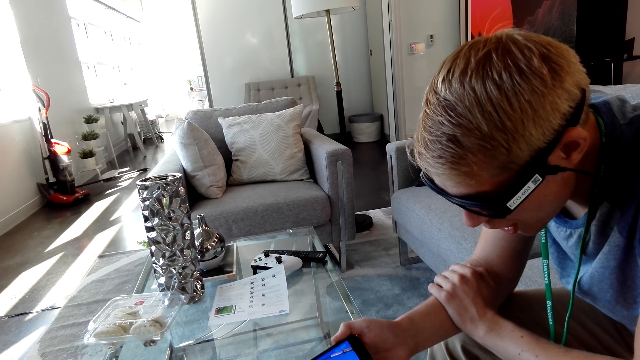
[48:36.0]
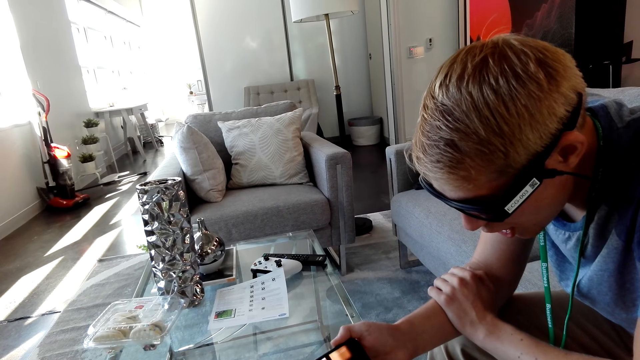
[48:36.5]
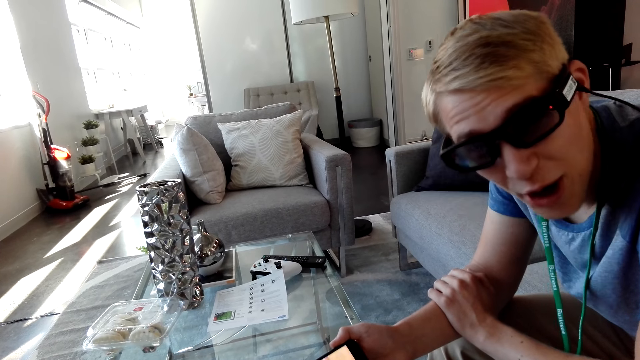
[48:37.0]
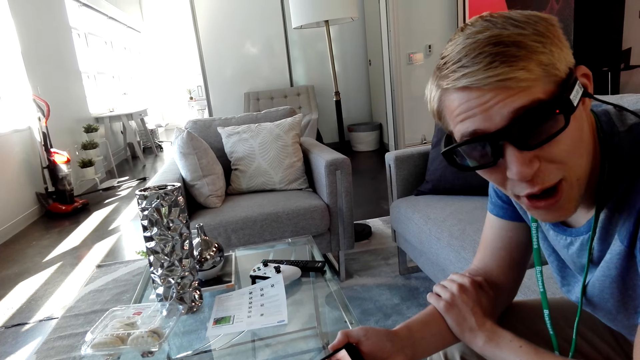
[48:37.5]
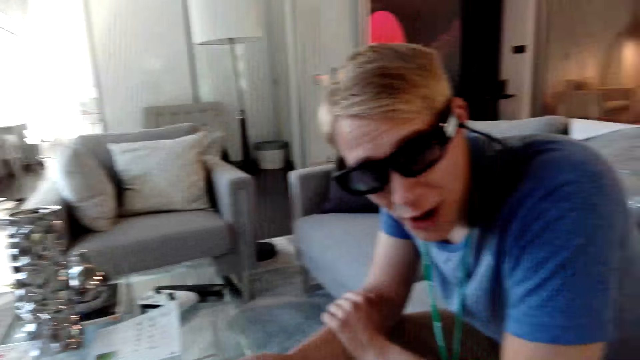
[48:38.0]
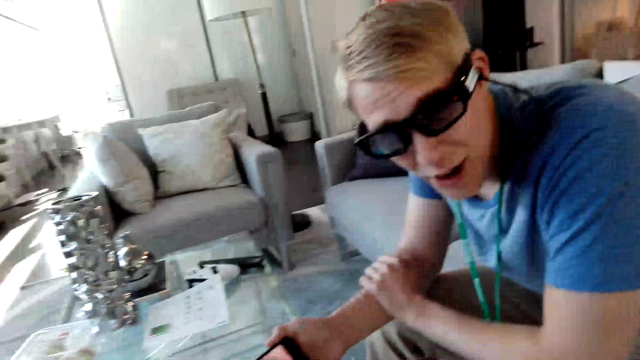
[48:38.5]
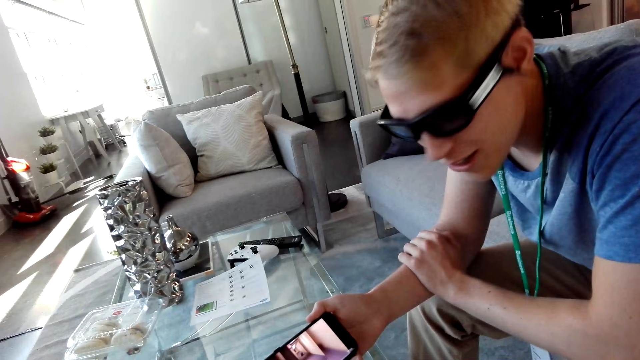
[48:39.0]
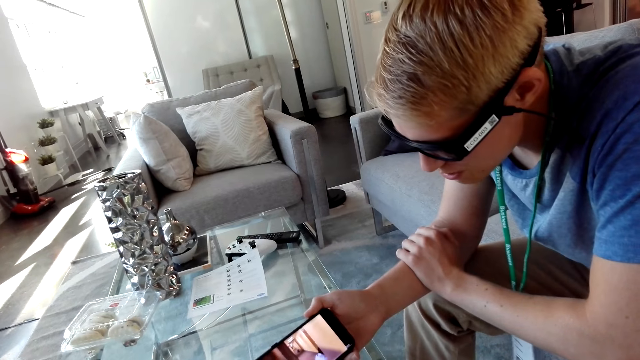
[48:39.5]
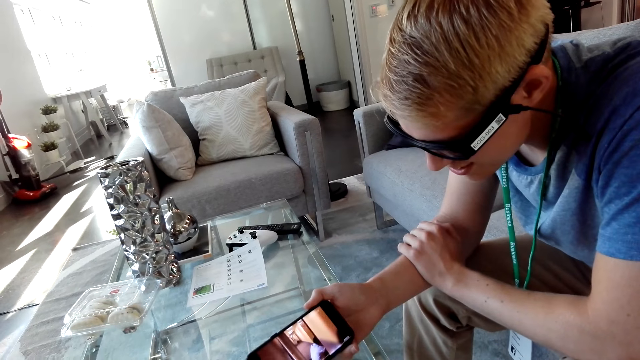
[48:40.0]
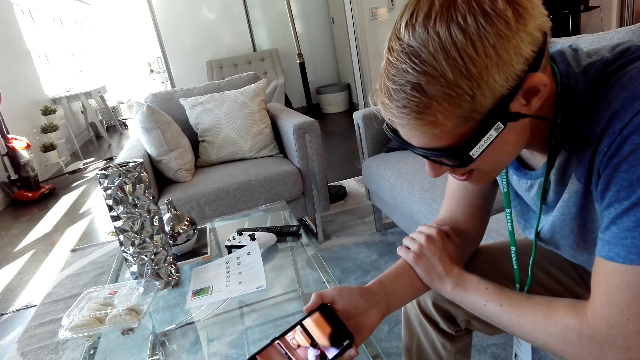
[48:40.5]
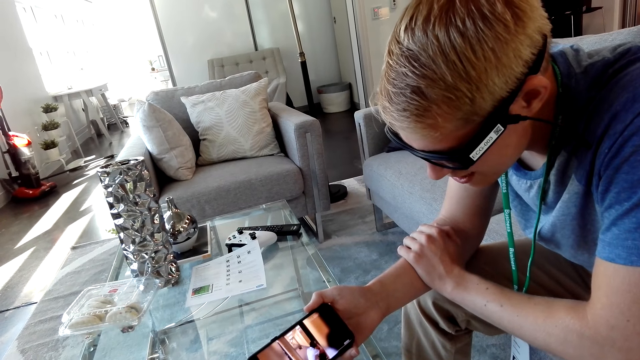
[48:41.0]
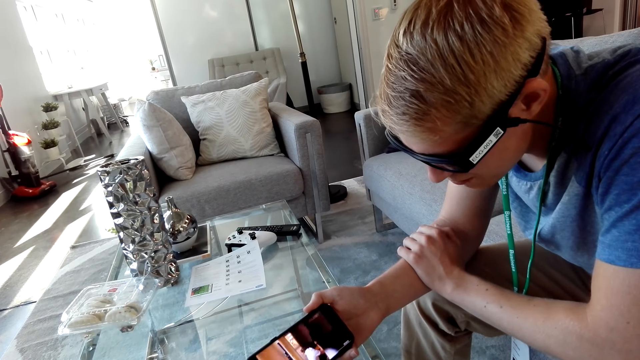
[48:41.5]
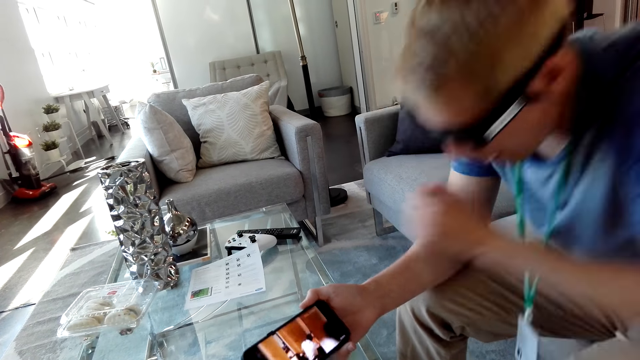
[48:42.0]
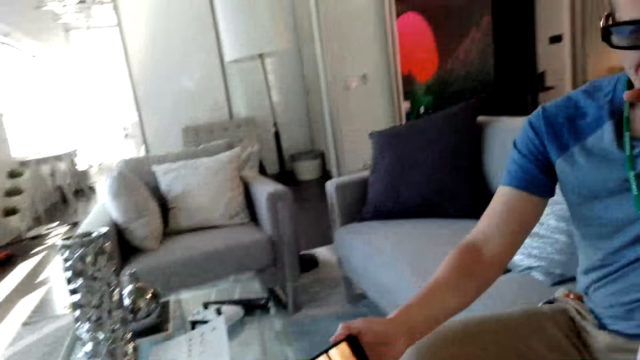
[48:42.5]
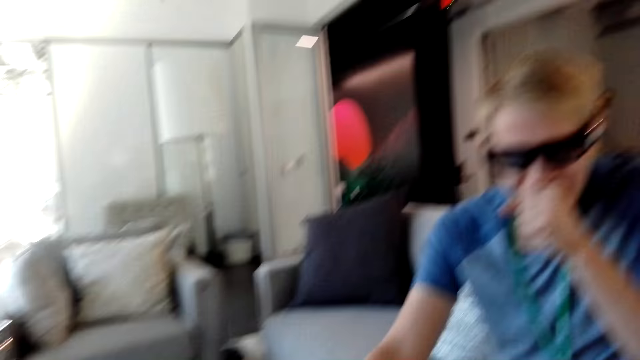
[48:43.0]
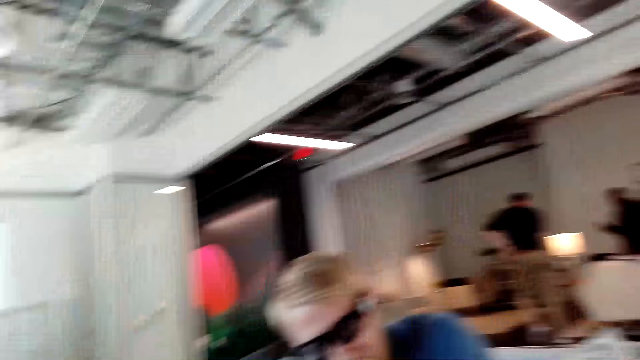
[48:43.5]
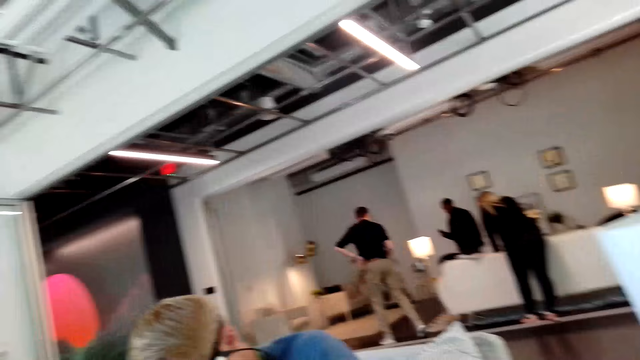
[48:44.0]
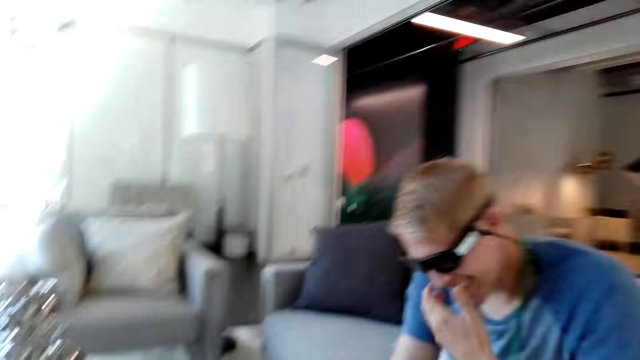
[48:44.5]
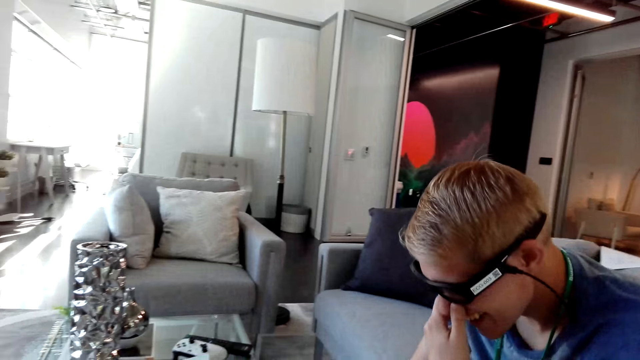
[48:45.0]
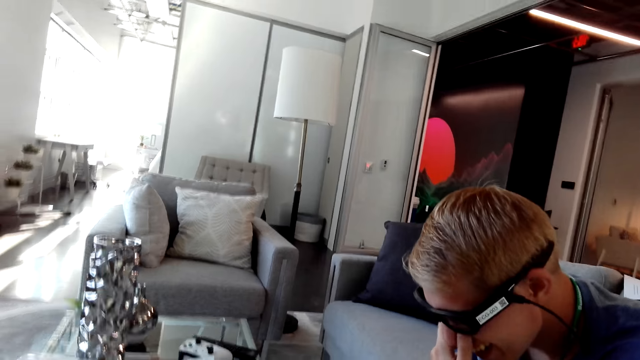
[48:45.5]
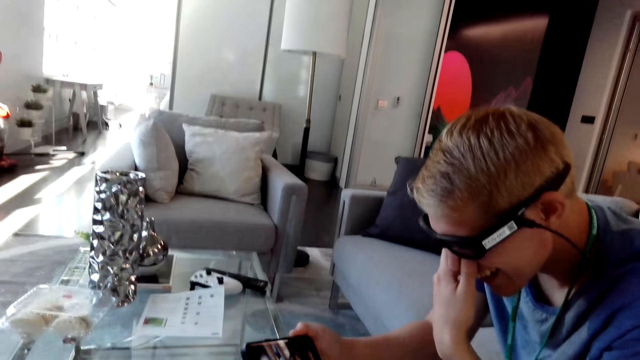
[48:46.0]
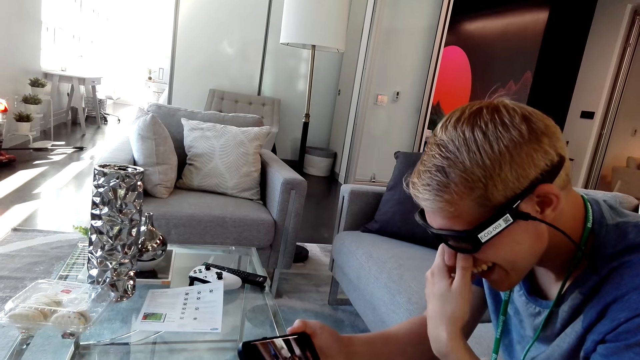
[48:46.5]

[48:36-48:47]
A man looks at the camera wearer. The man watches a video on the phone. The man moves his hand.

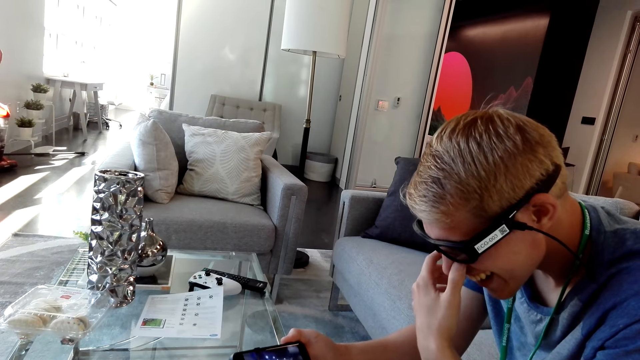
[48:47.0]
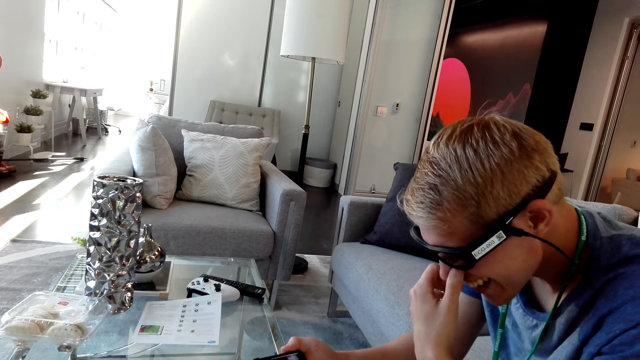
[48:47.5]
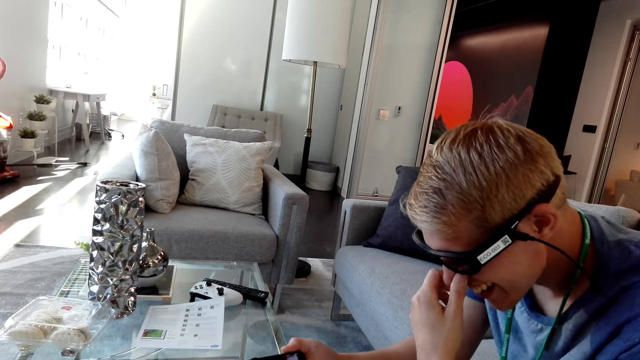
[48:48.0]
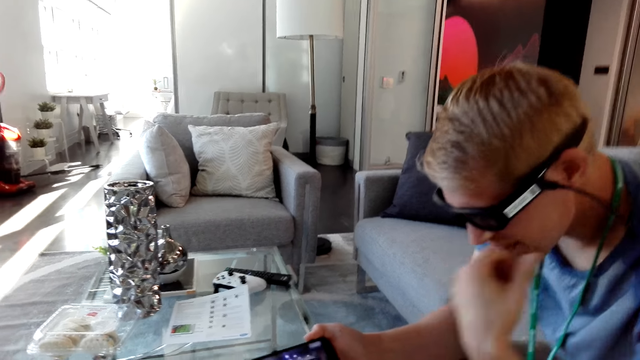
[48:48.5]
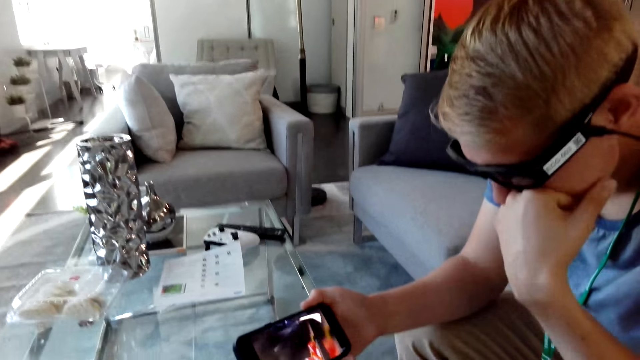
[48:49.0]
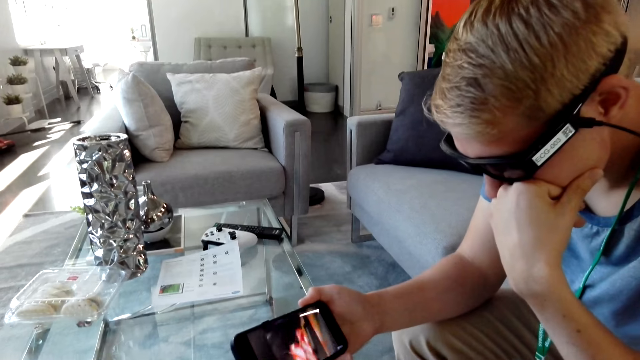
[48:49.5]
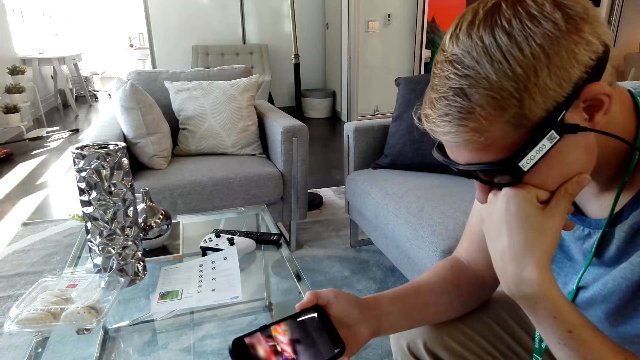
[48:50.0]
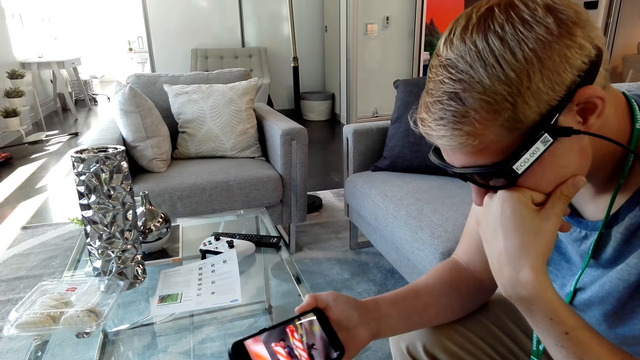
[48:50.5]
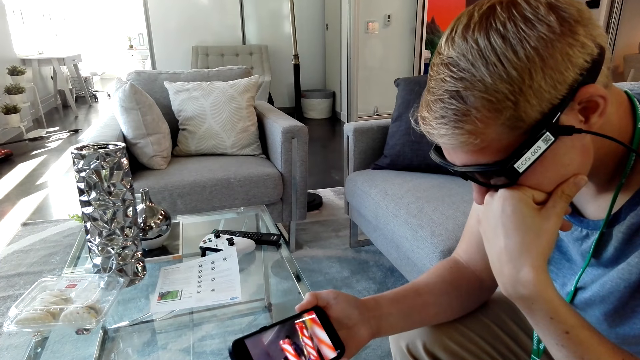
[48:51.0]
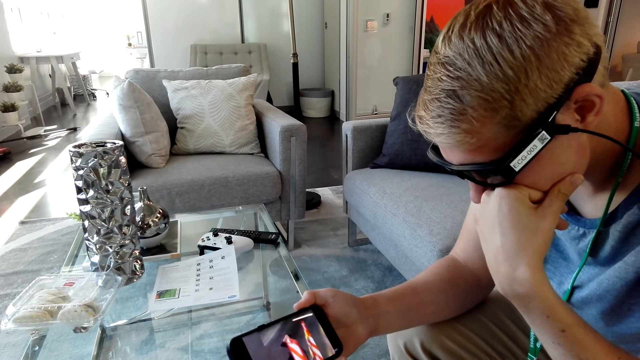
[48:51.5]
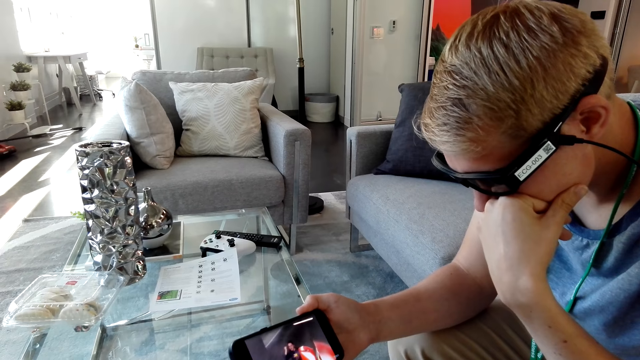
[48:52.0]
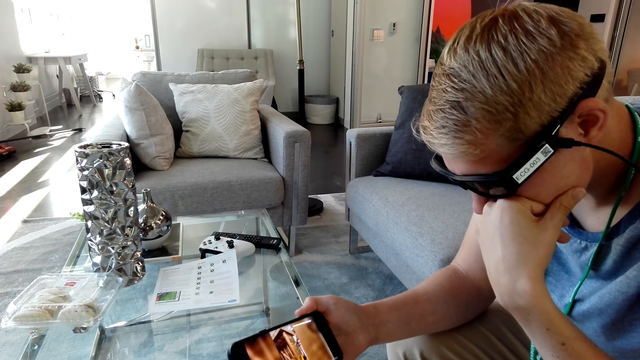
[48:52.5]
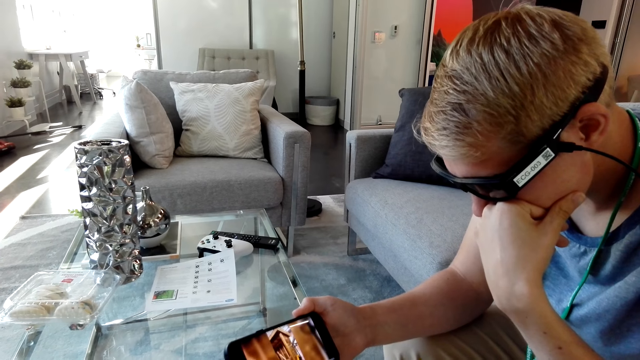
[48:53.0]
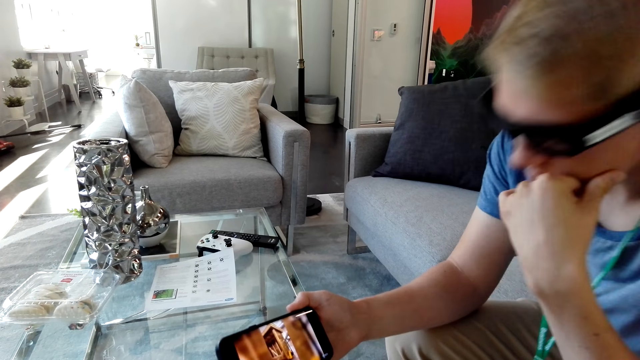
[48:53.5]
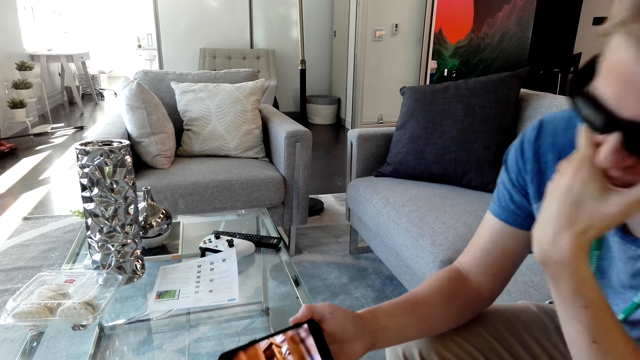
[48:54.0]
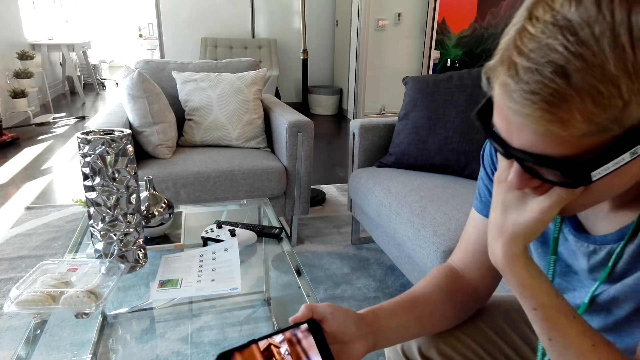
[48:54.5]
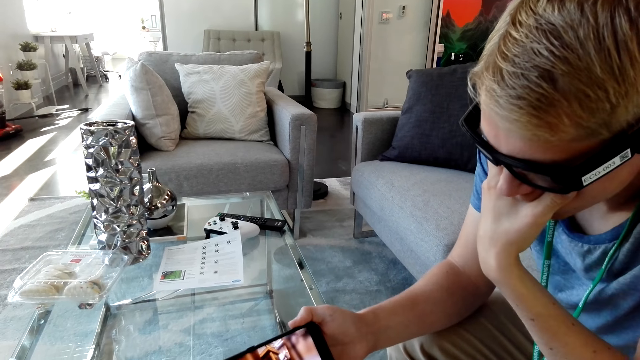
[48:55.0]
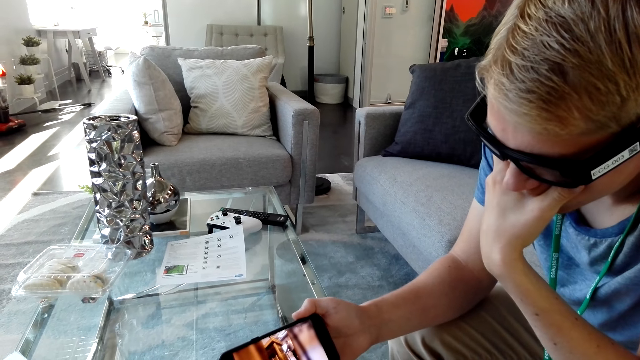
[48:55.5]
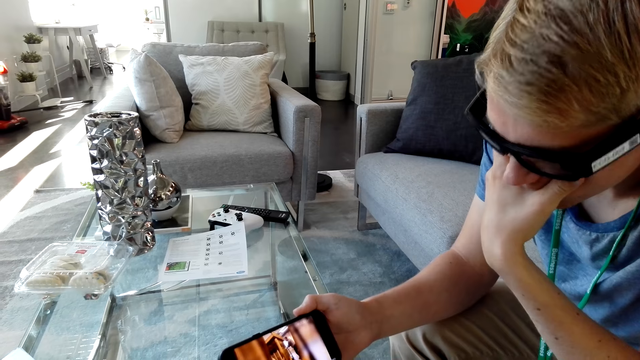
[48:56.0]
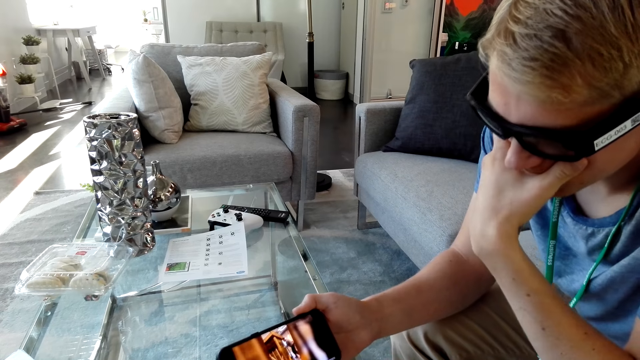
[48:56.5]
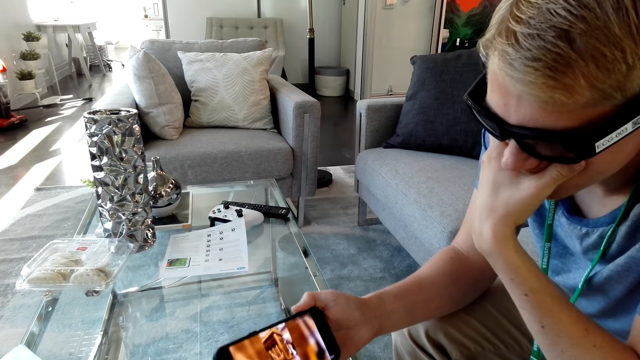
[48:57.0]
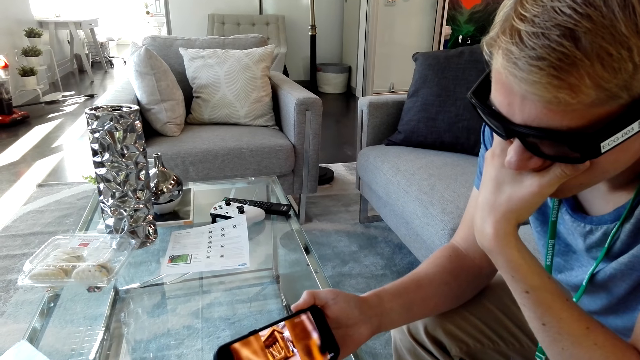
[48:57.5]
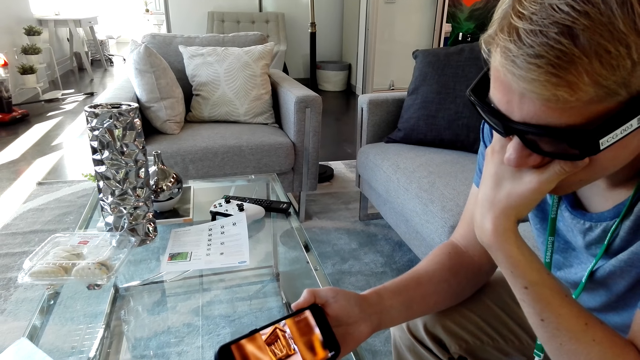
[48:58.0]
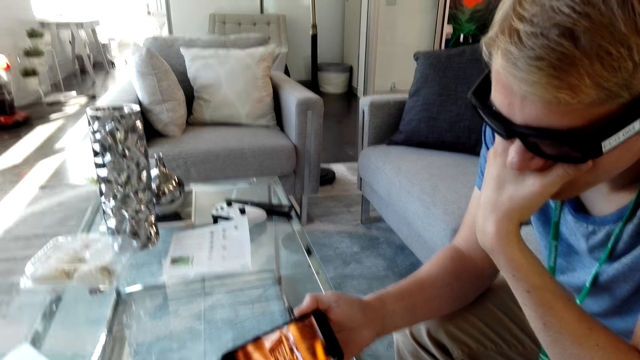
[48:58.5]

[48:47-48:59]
A man moves his head.
